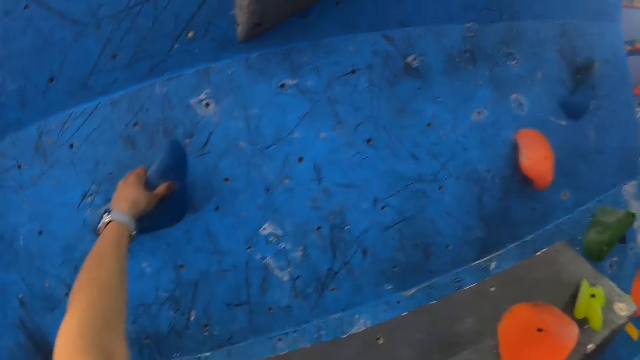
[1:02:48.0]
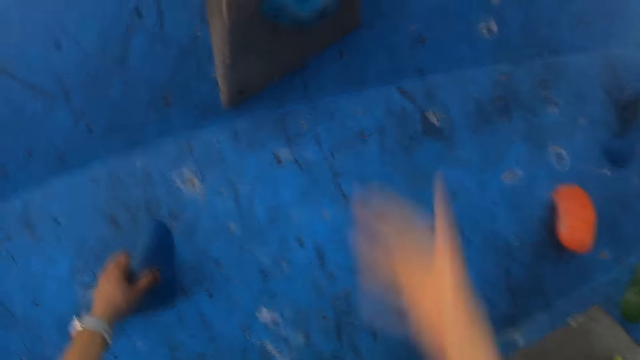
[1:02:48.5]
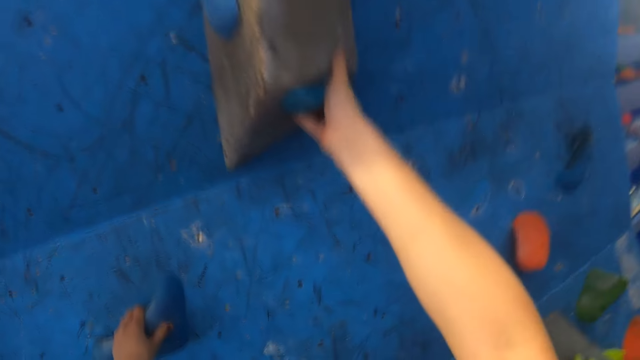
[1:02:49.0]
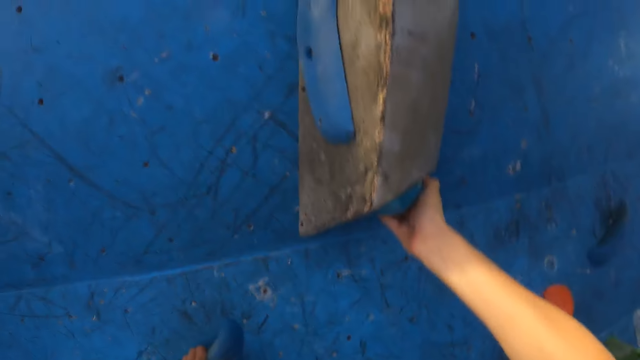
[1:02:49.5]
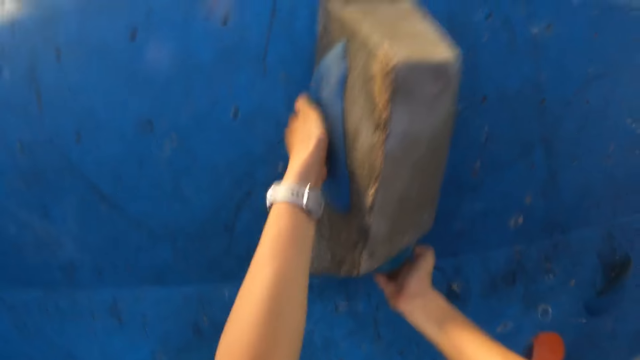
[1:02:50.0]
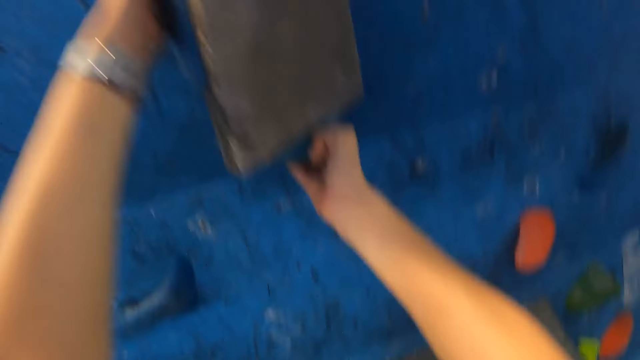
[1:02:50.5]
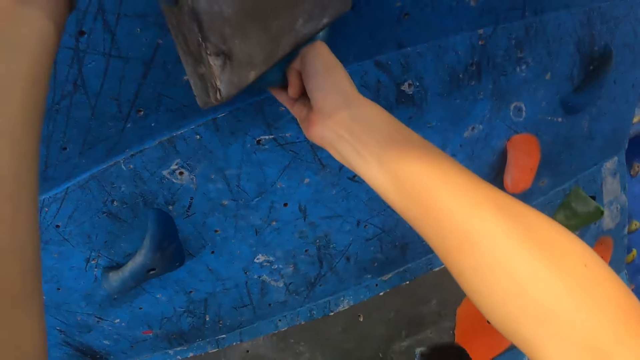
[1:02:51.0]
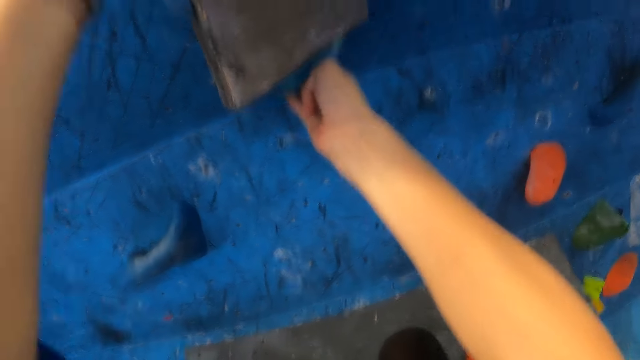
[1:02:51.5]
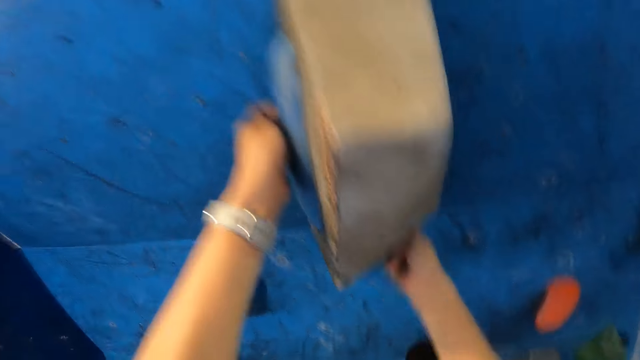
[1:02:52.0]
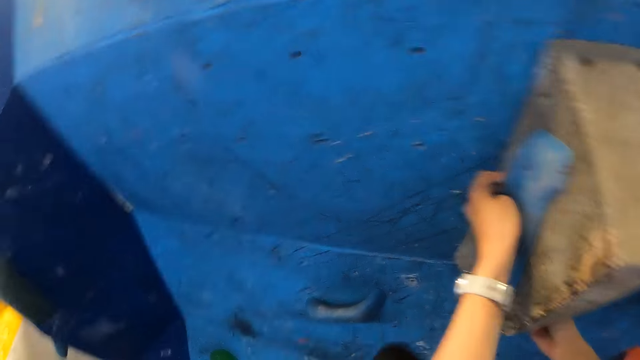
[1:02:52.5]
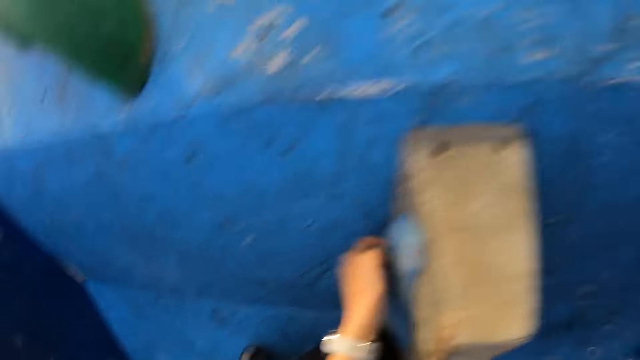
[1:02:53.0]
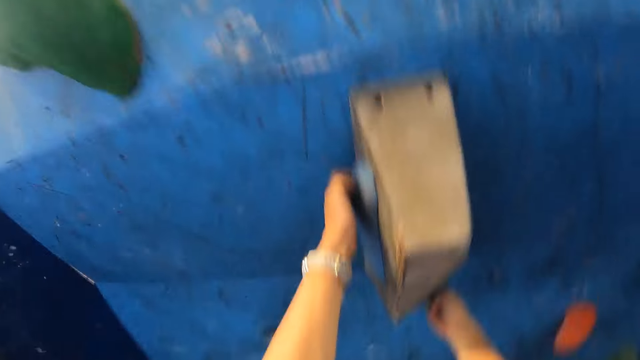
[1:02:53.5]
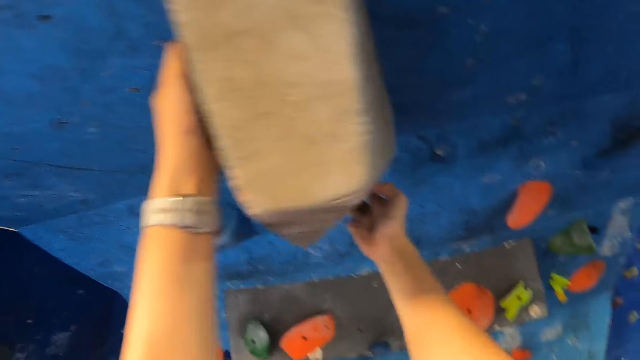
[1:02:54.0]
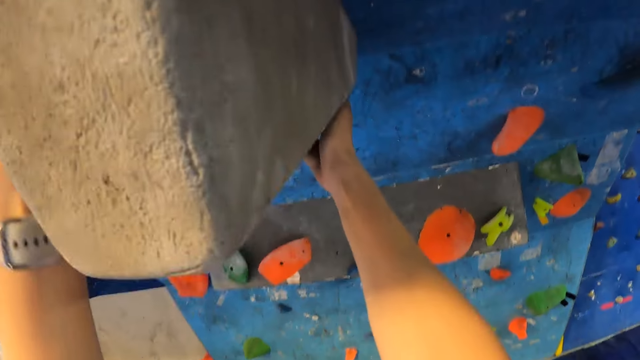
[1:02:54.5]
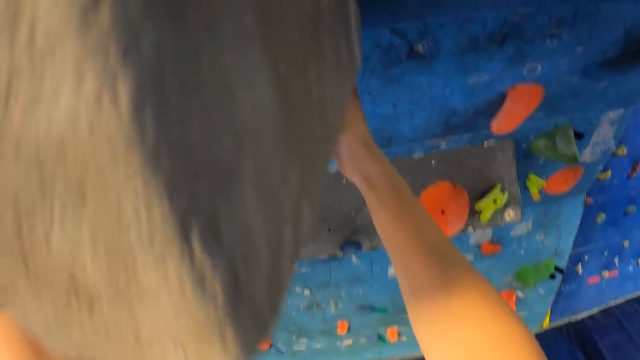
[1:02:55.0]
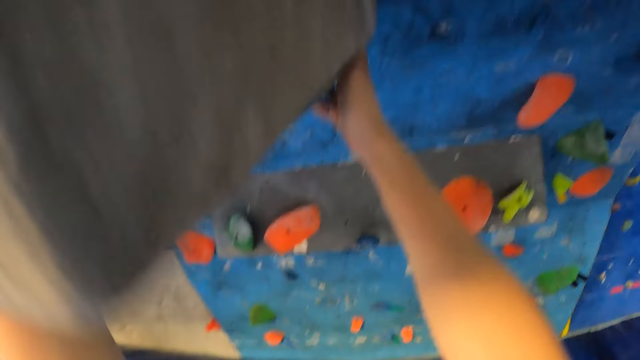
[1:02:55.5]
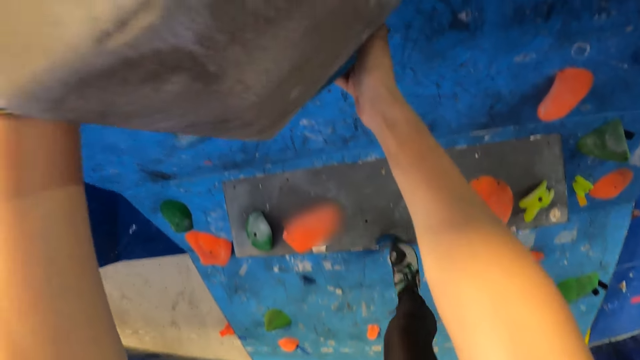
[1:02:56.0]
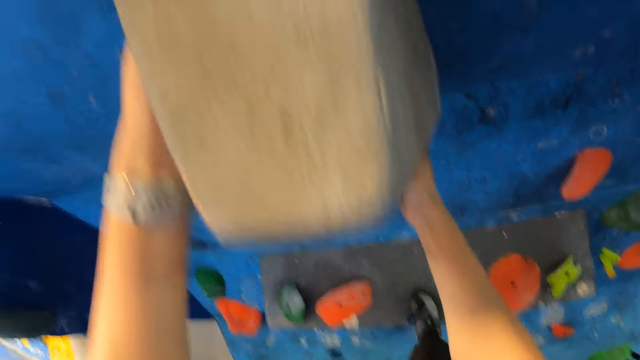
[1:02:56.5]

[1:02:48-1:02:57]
The camera wearer climbs the bouldering wall with both hands and both legs. They step on a holder.

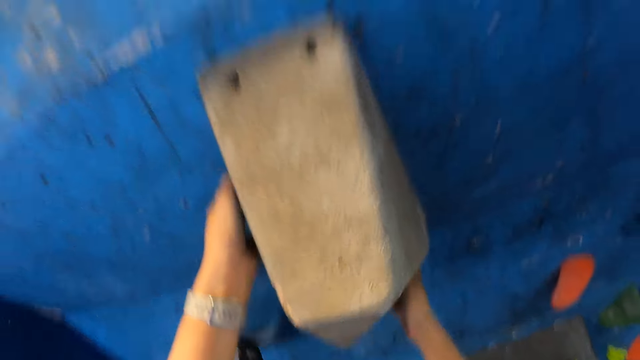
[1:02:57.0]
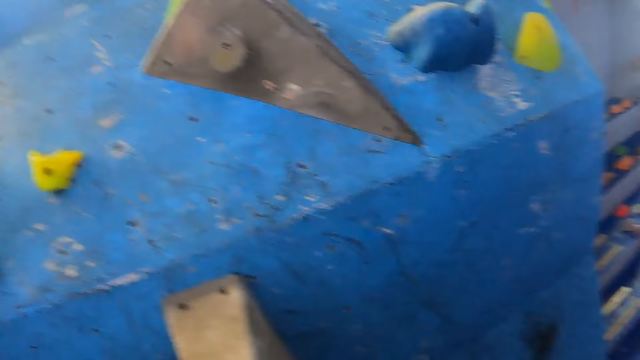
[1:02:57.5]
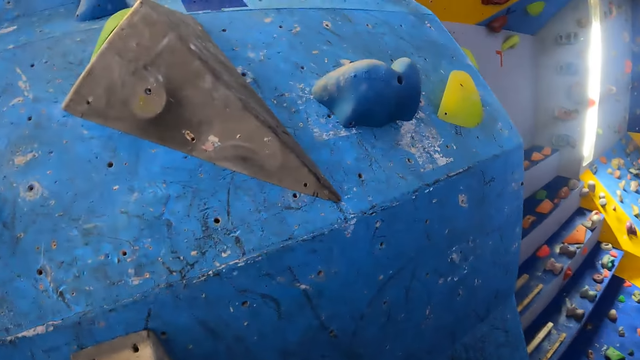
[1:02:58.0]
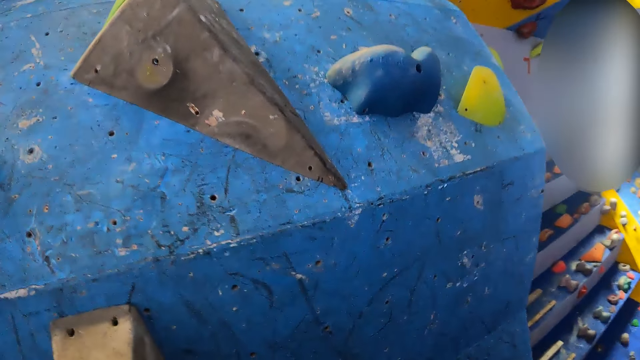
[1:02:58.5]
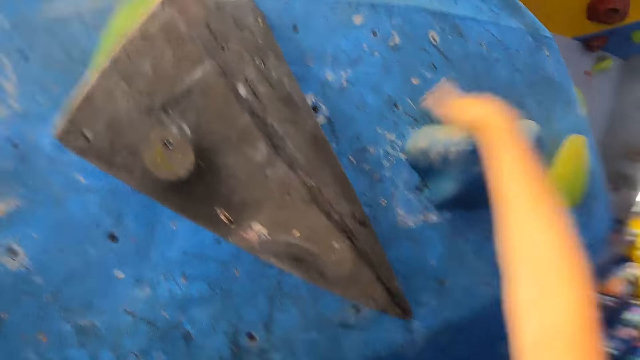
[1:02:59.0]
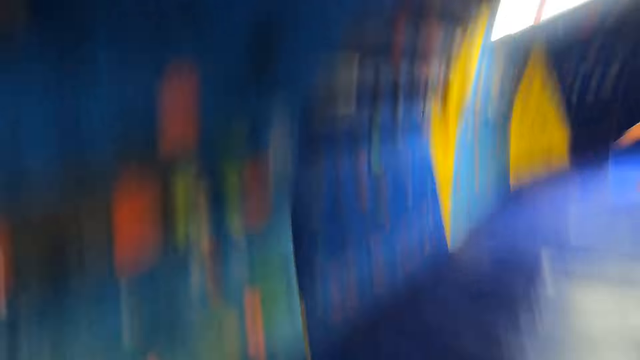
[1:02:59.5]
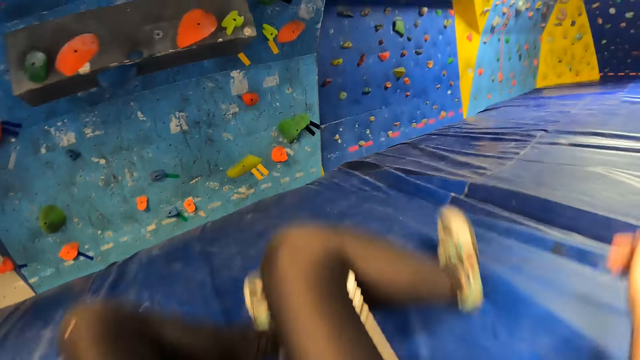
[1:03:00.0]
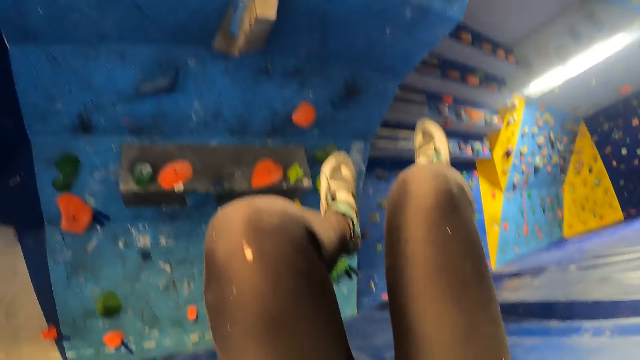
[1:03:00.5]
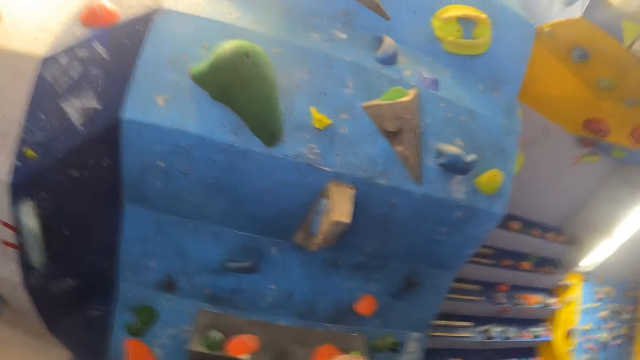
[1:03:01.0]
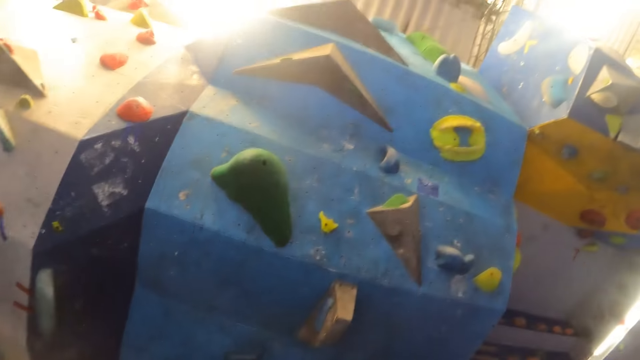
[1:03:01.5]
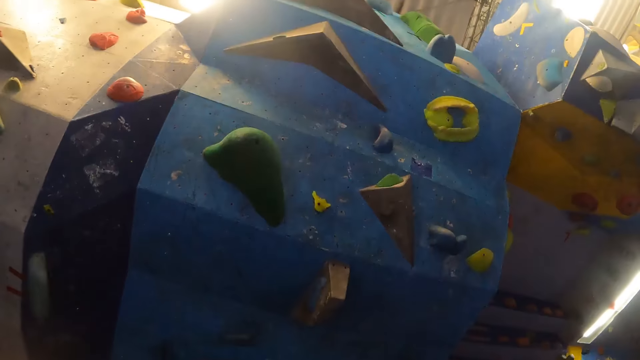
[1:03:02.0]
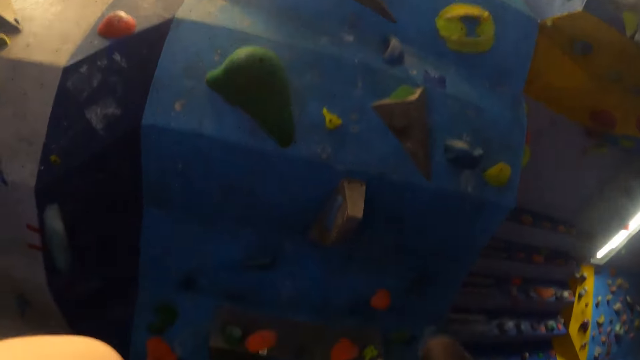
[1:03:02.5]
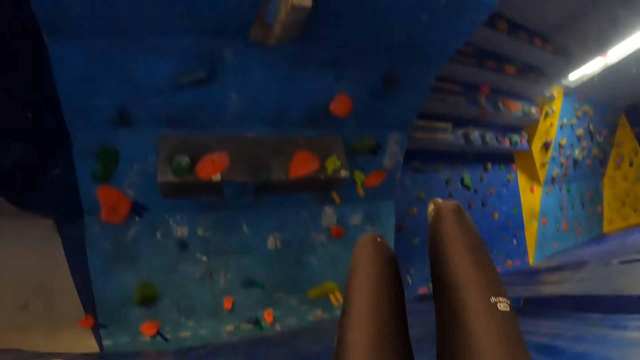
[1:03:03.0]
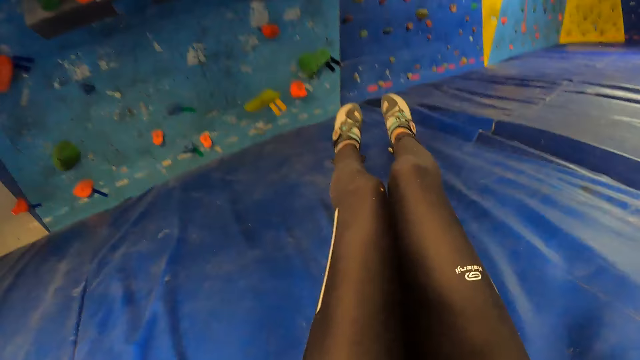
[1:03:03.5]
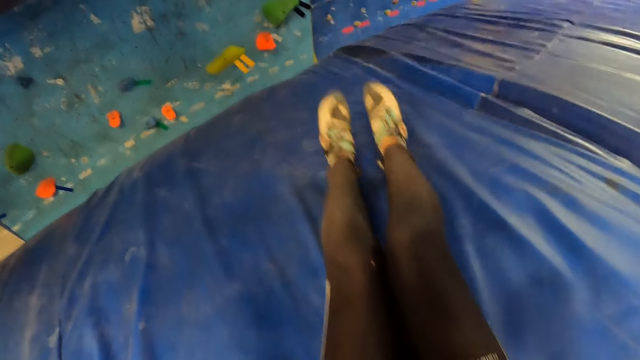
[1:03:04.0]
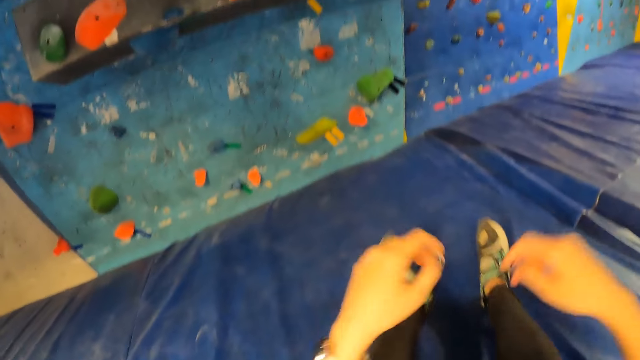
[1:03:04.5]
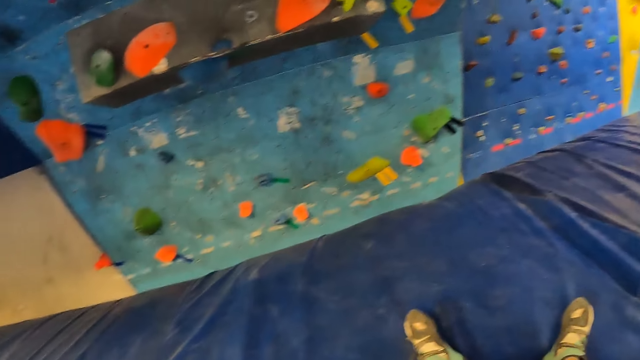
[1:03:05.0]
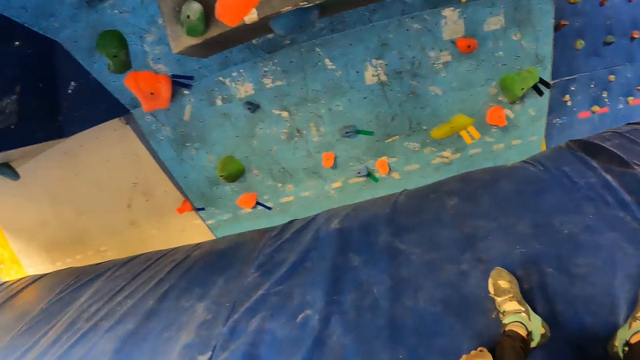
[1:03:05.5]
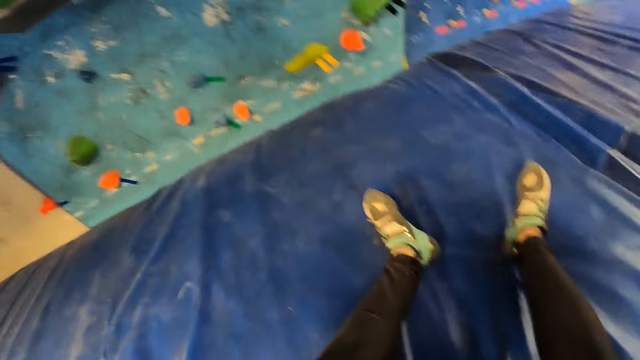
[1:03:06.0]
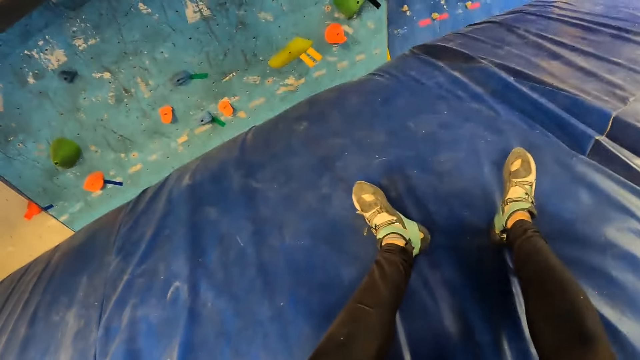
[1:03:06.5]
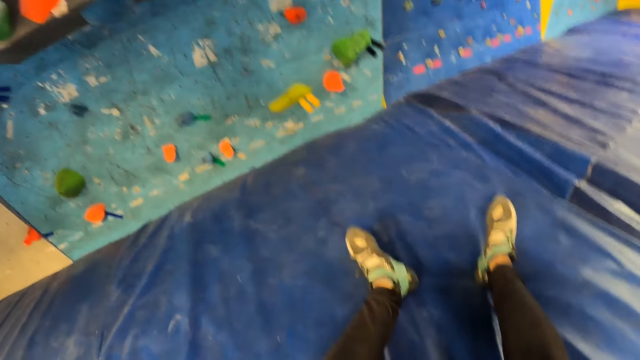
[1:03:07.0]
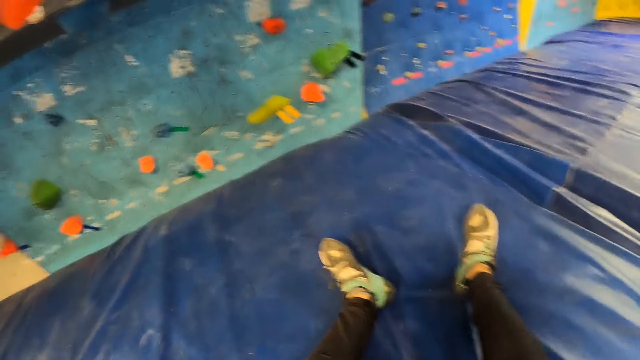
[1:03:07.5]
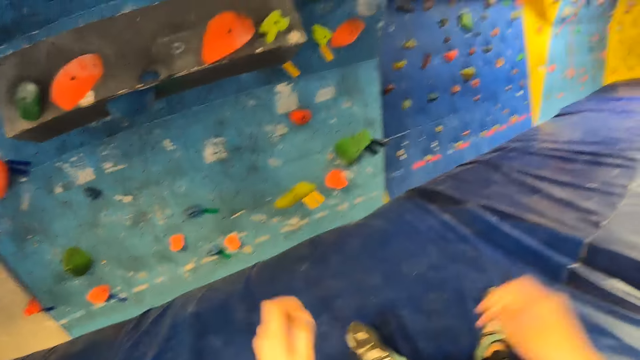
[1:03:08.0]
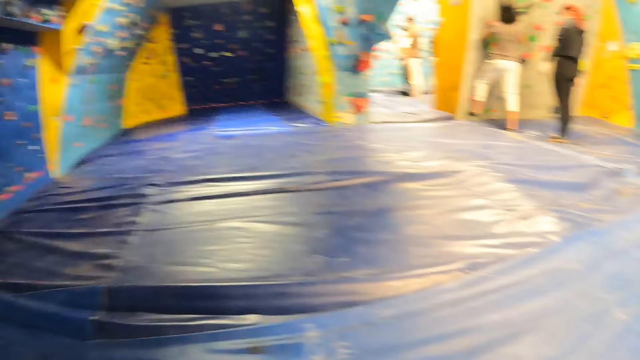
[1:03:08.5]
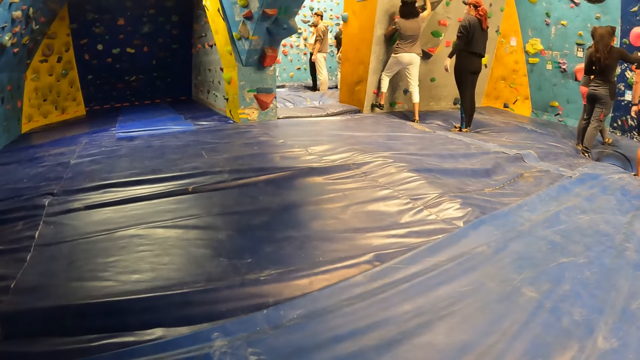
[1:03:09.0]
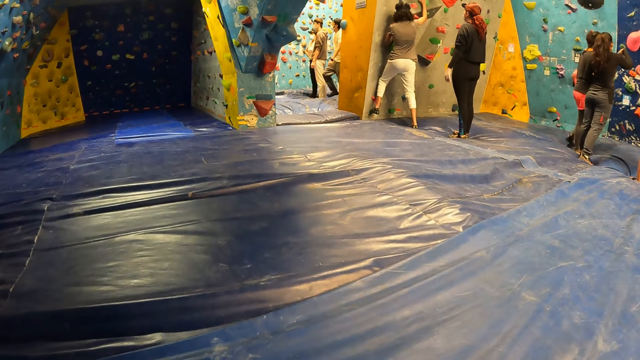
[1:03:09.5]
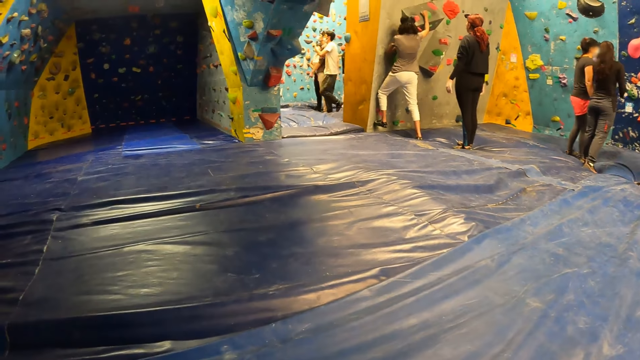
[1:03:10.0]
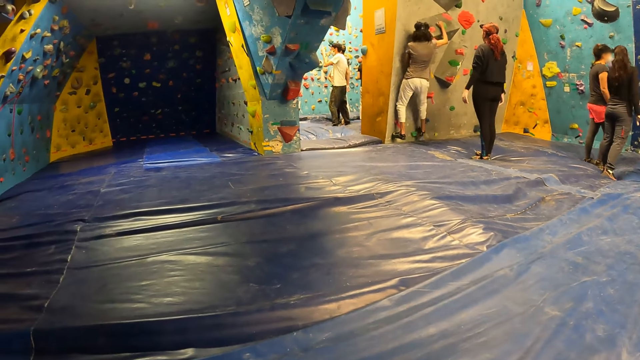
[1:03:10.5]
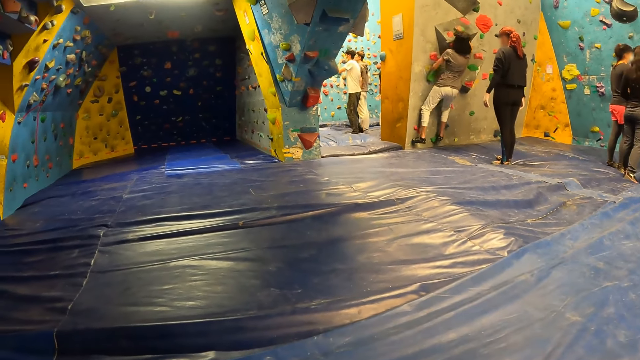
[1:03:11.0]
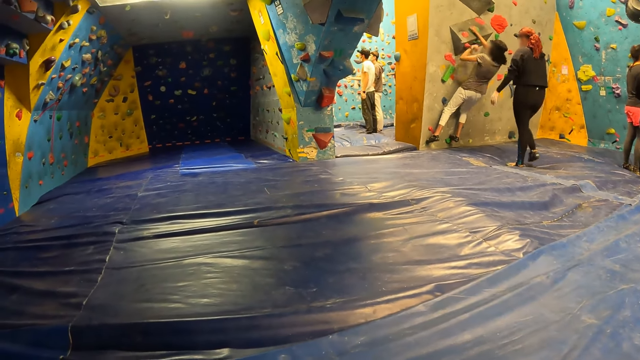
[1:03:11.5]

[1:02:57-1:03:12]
The camera wearer grabs a holder. They fall off the bouldering wall. They move the legs, move the hands, and look around.
